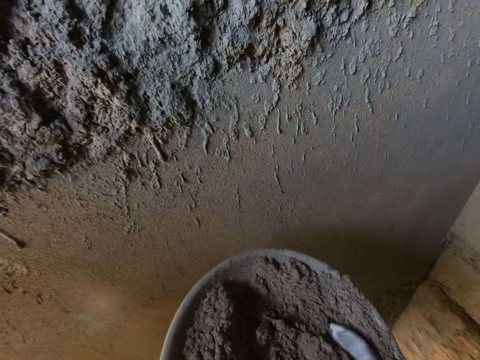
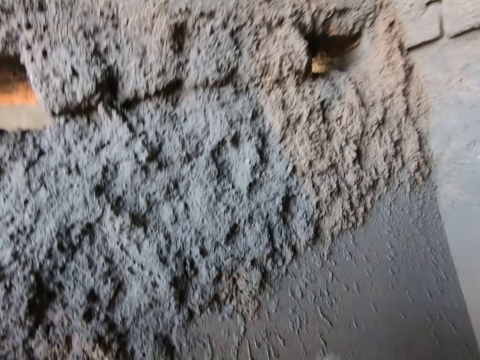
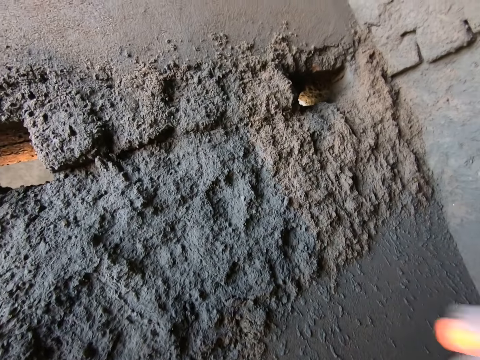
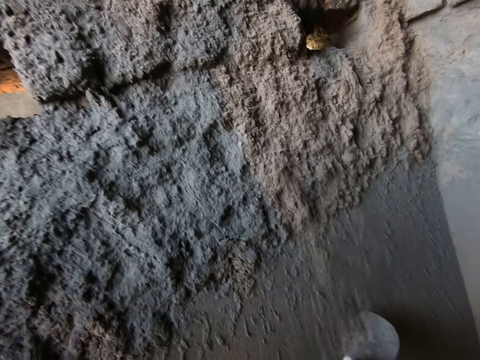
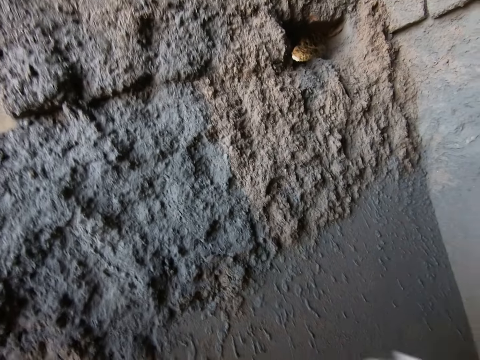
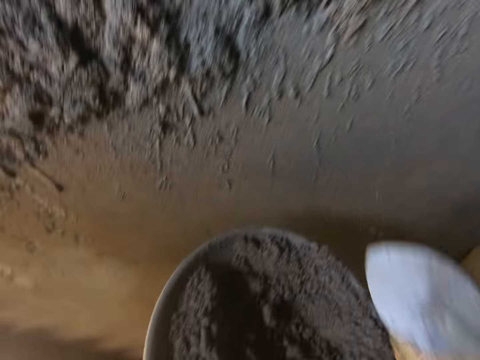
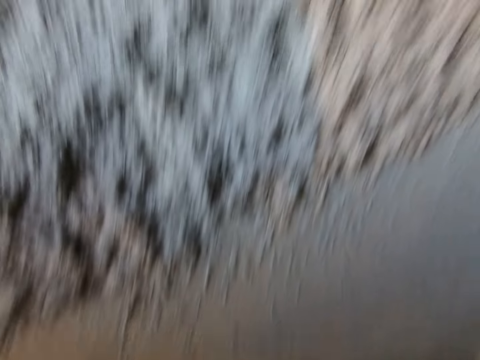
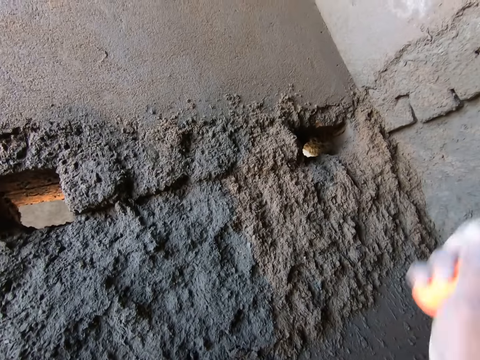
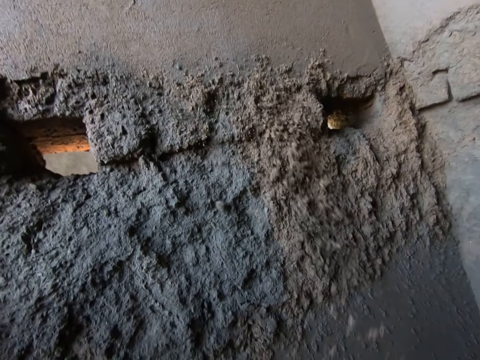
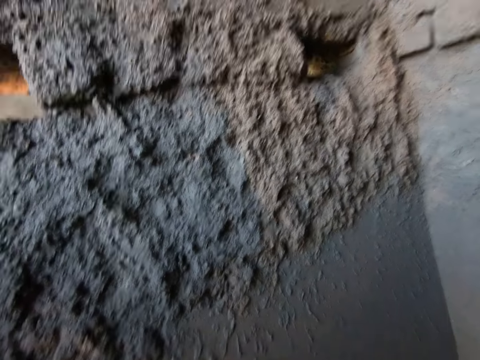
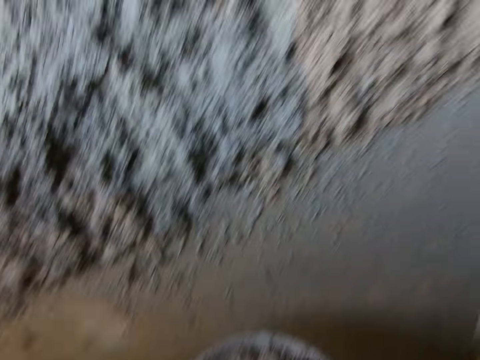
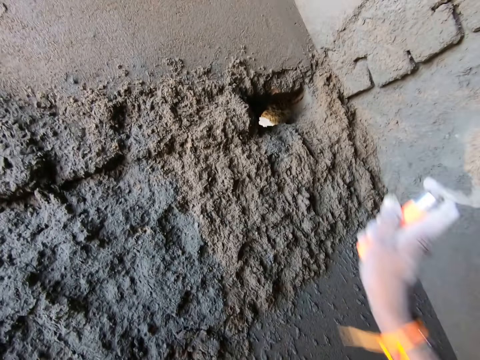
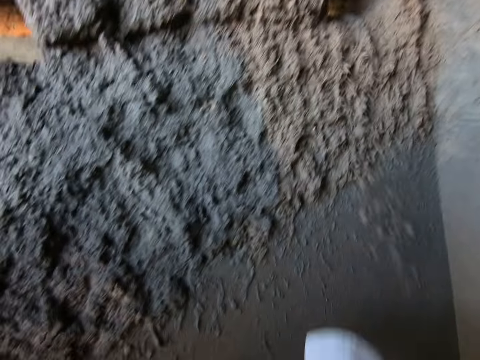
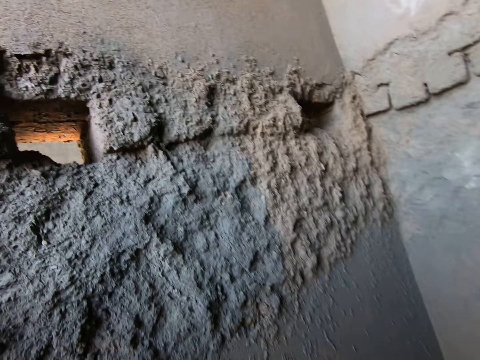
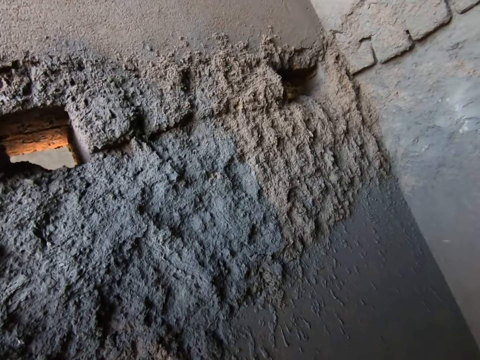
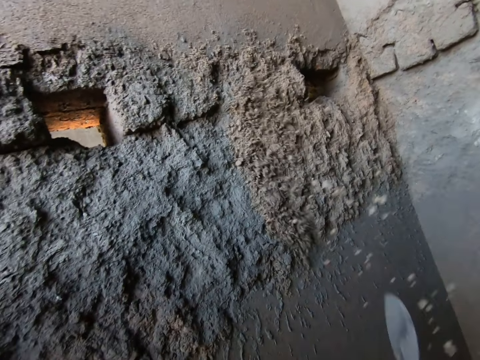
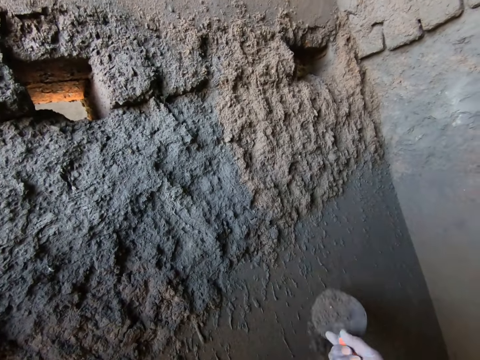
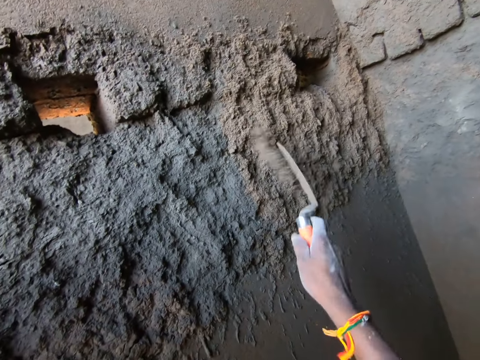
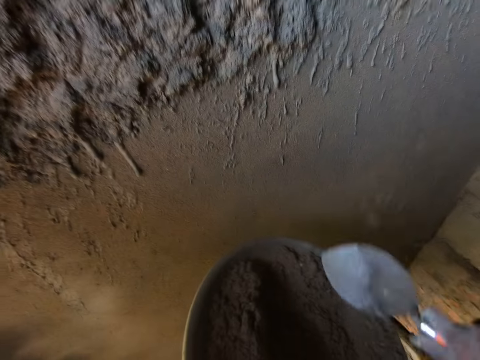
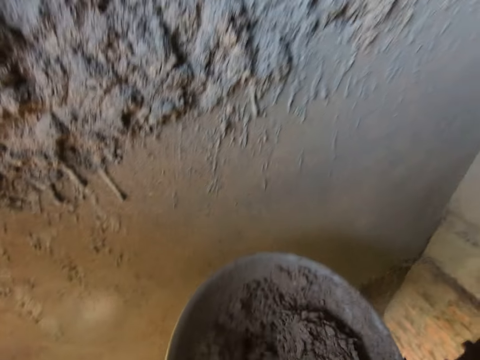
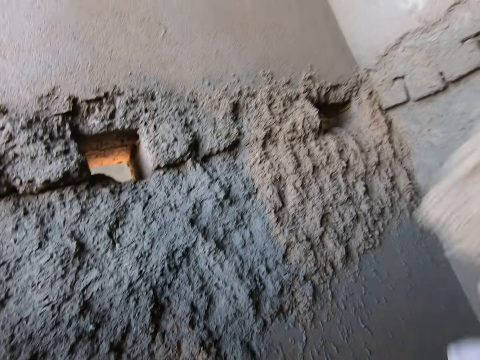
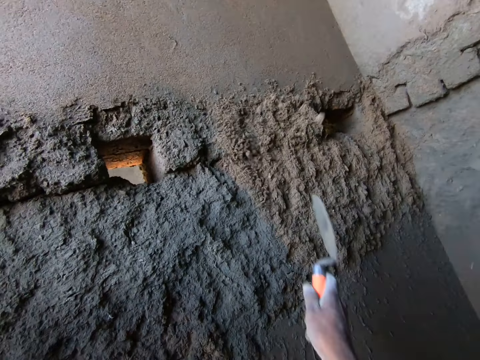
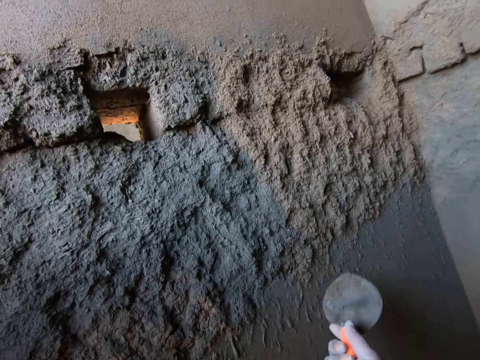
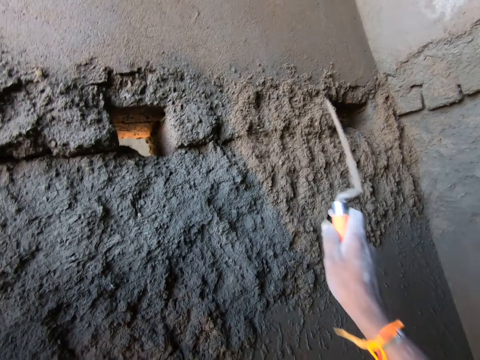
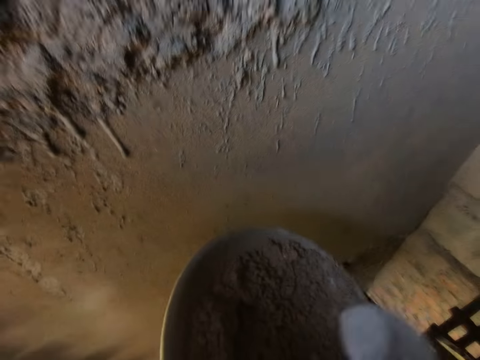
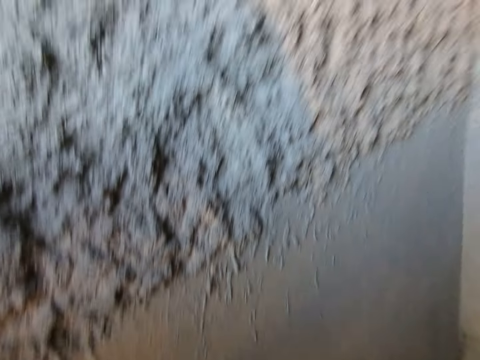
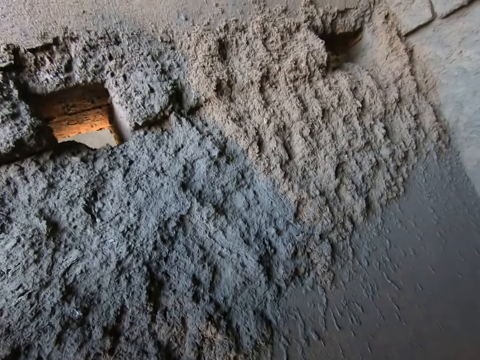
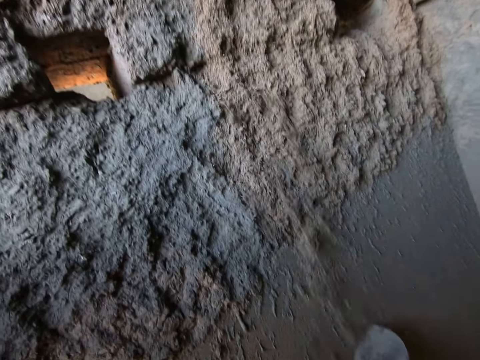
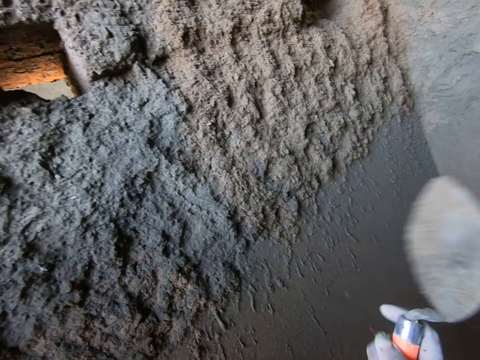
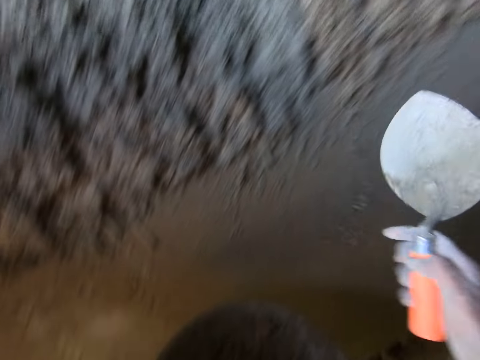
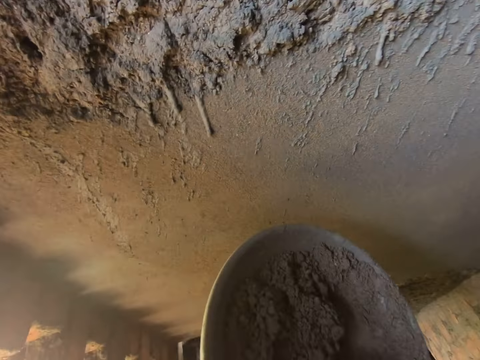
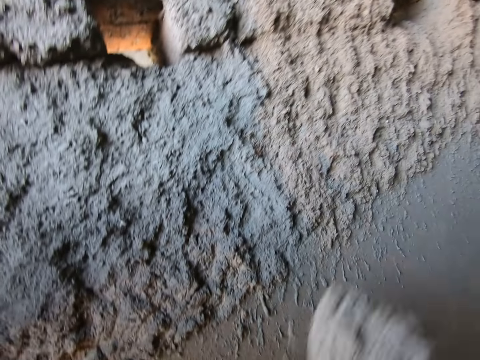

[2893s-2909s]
The camera wearer scoops mortar from the headpan with the hand trowel in his right hand. He splatters mortar on the wall with the hand trowel in his right hand. He scoops mortar from the headpan with the hand trowel in his right hand. He splatters mortar on the wall with the hand trowel in his right hand. He scoops mortar from the headpan with the hand trowel in his right hand. He splatters mortar on the wall with the hand trowel in his right hand. He does so again. He holds the hand trowel in his right hand against the wall. He splatters mortar on the wall with the hand trowel in his right hand. He scoops mortar from the headpan with the hand trowel in his right hand. He splatters mortar on the wall with the hand trowel in his right hand. He holds the hand trowel in his right hand against the wall. He splatters mortar on the wall with the hand trowel in his right hand. He scoops mortar from the headpan with the hand trowel in his right hand. He splatters mortar on the wall with the hand trowel in his right hand. He holds the hand trowel in his right hand against the wall. He splatters mortar on the wall with the hand trowel in his right hand. He scoops mortar from the headpan with the hand trowel in his right hand.

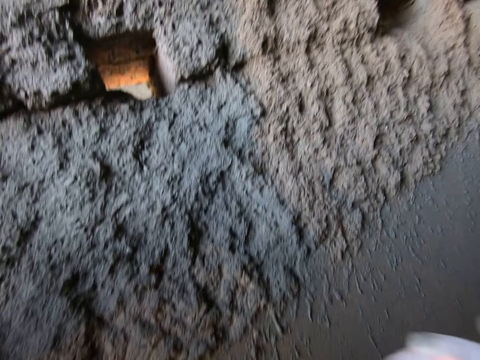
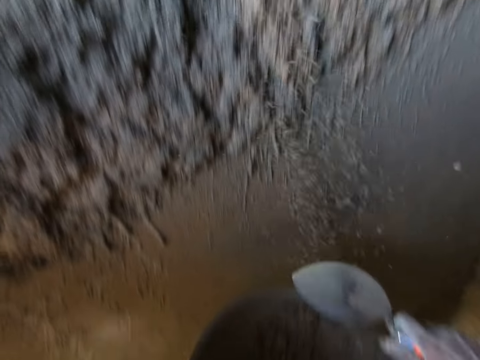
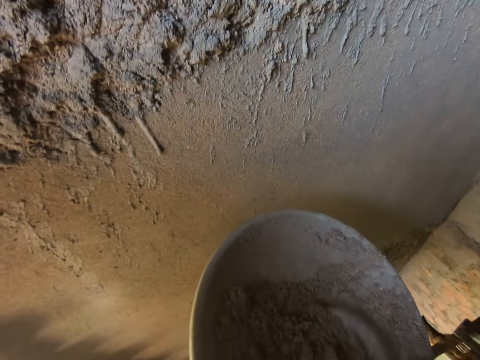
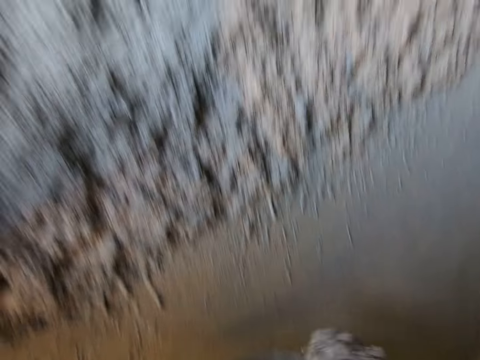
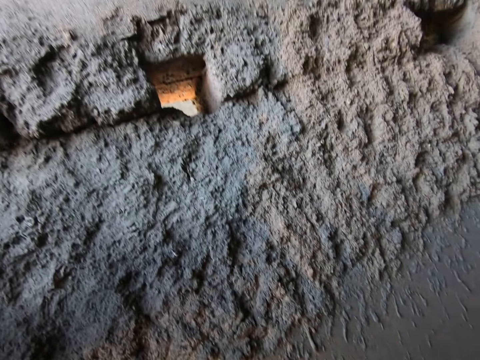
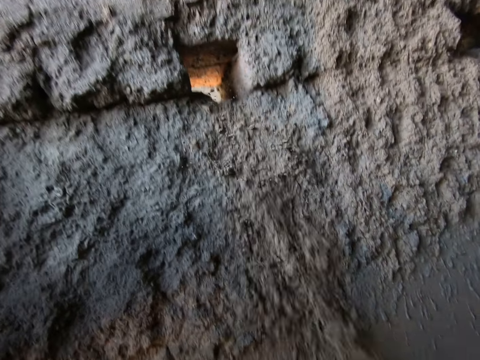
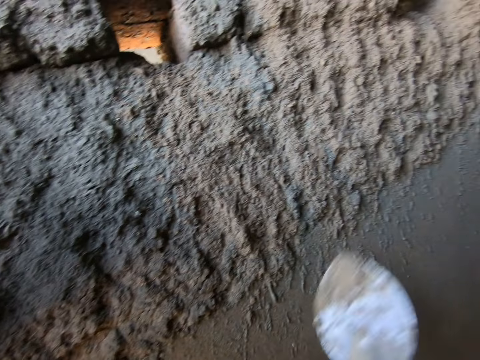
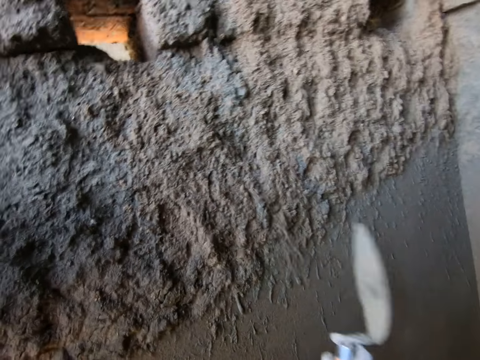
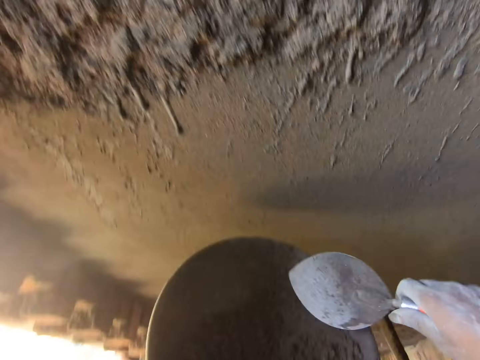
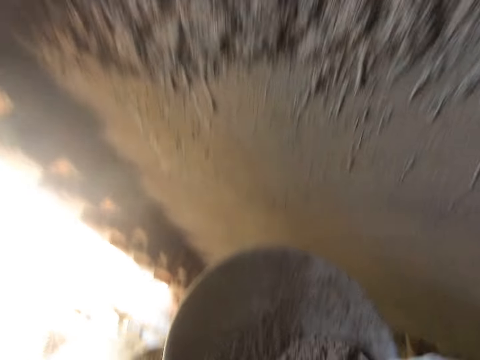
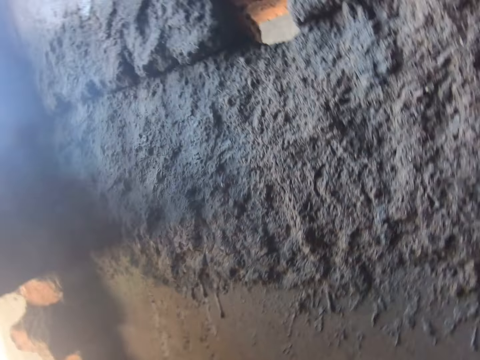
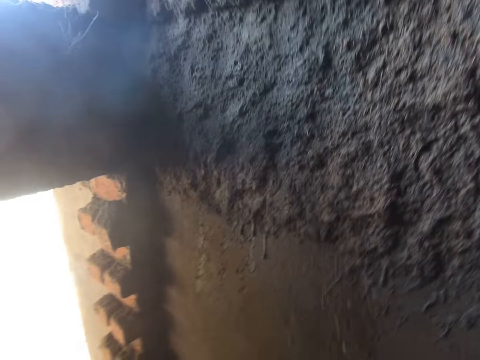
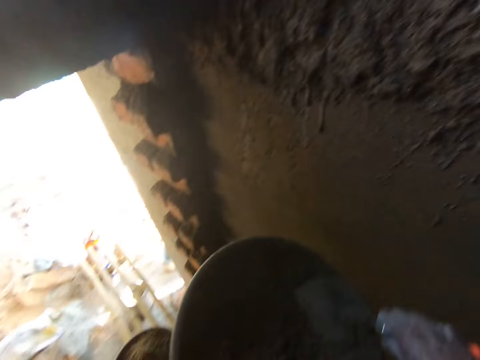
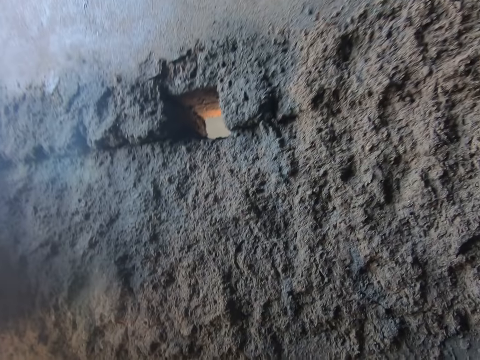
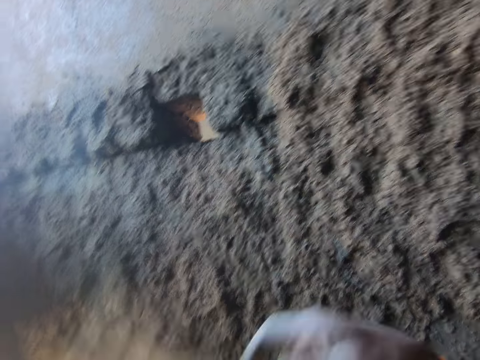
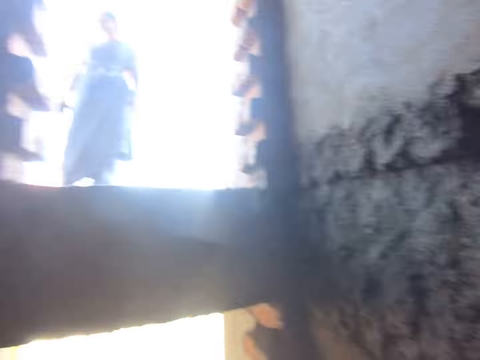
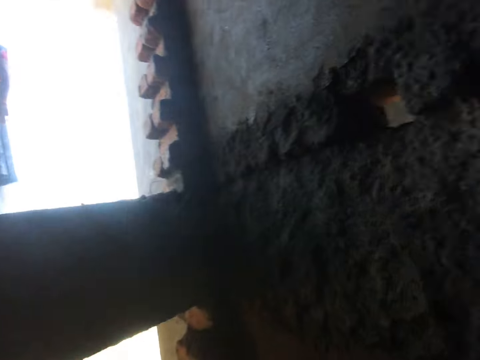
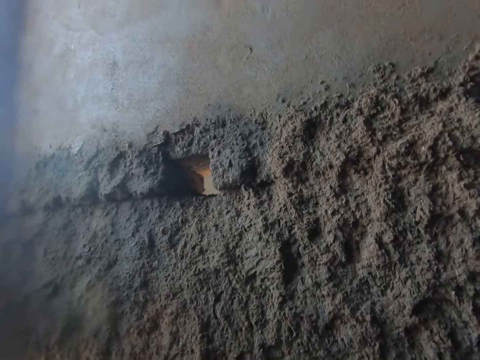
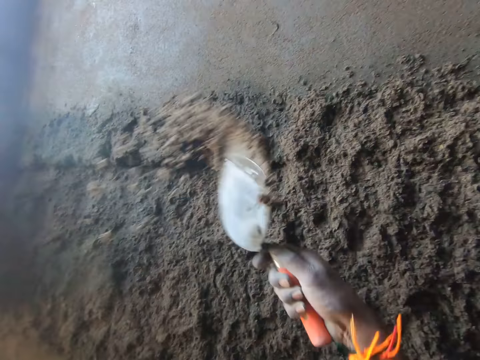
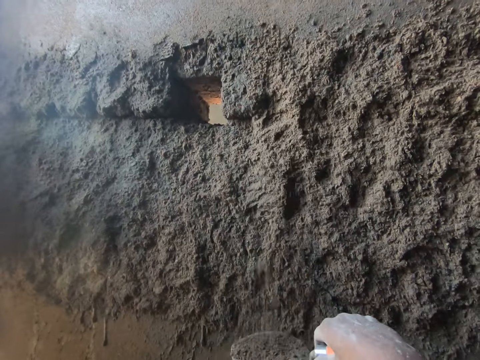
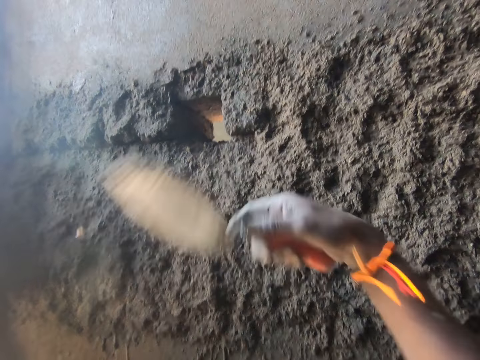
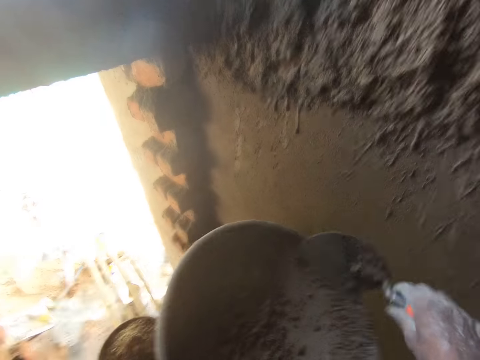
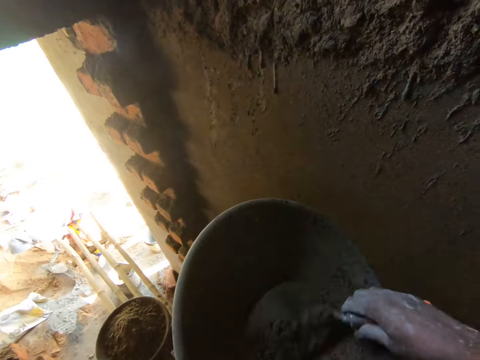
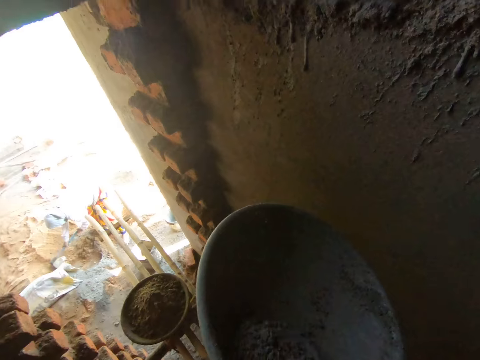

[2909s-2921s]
The camera wearer splatters mortar on the wall with the hand trowel in his right hand. He scrapes the headpan with the hand trowel in his right hand. He scoops mortar from the headpan with the hand trowel in his right hand. He splatters mortar on the wall with the hand trowel in his right hand. He splatters mortar on the wall again. He scoops mortar from the headpan with the hand trowel in his right hand. He splatters mortar on the wall with the hand trowel in his right hand. He scoops mortar from the headpan with the hand trowel in his right hand. He splatters mortar on the wall with the hand trowel in his right hand. He scoops mortar from the headpan with the hand trowel in his right hand. He splatters mortar on the wall with the hand trowel in his right hand. He splatters mortar on the wall again. He scoops mortar from the headpan with the hand trowel in his right hand.
